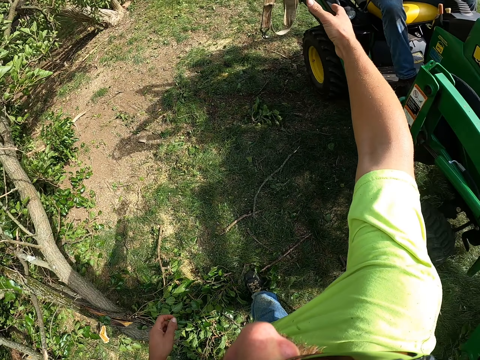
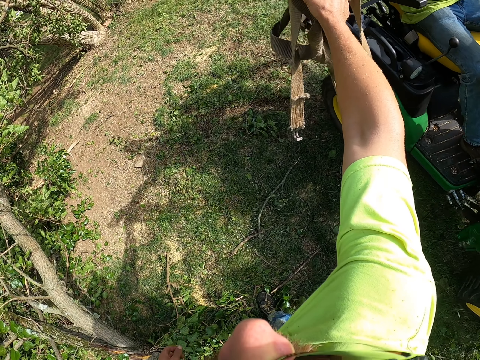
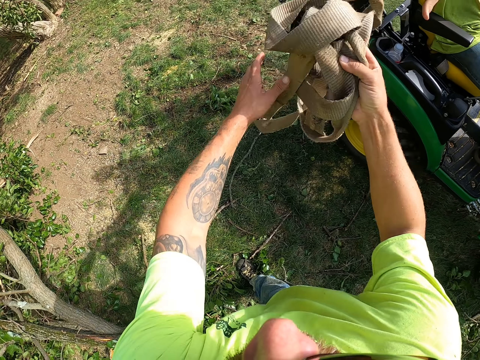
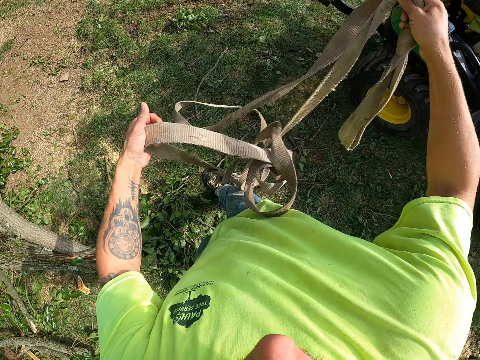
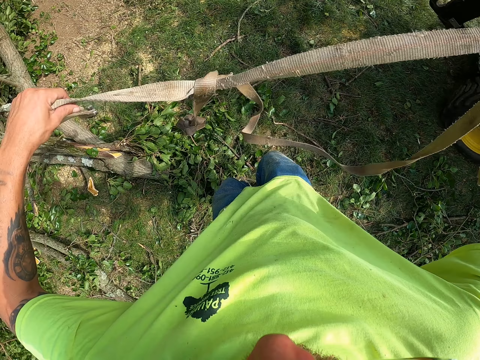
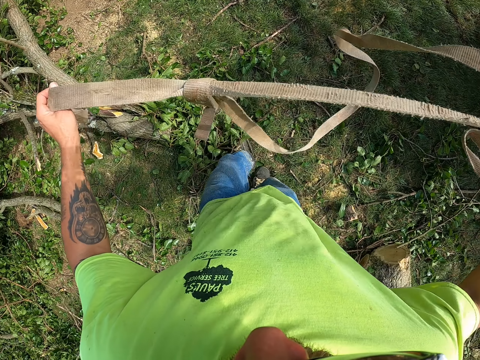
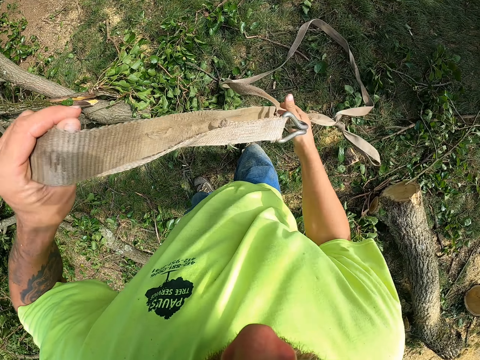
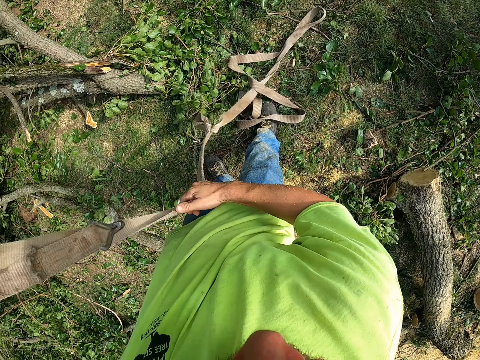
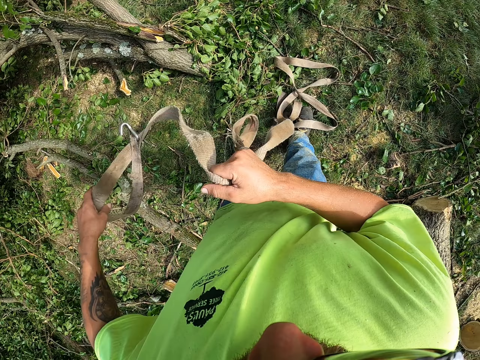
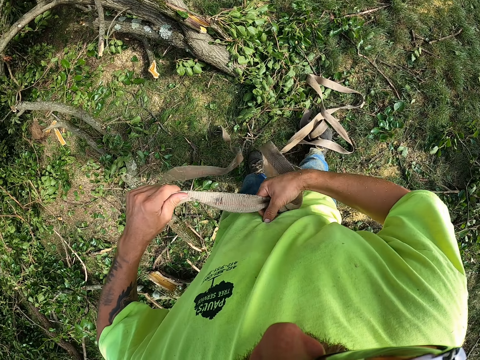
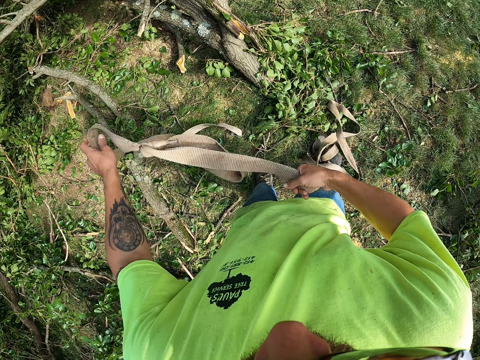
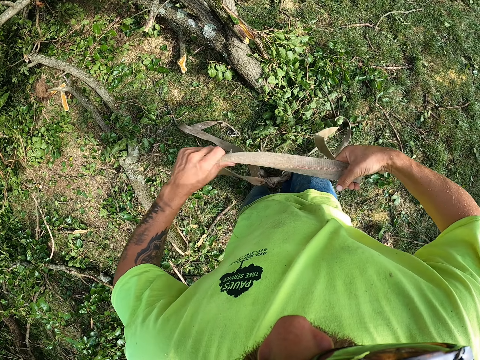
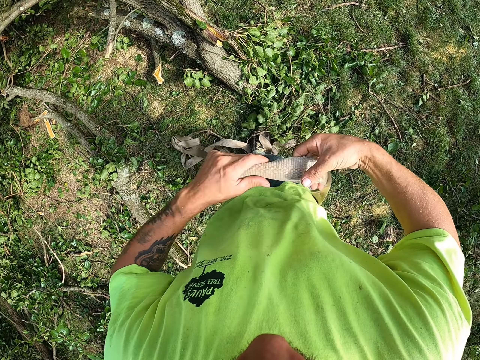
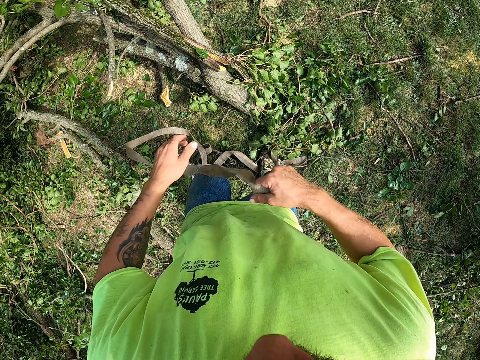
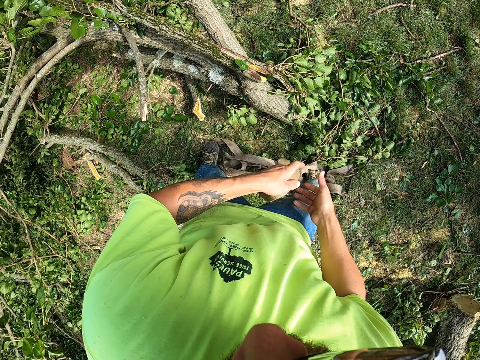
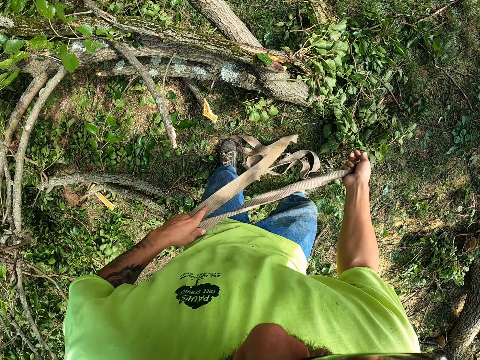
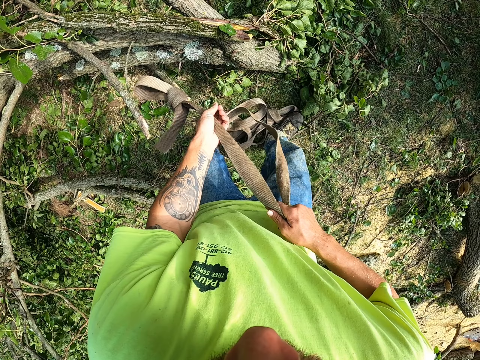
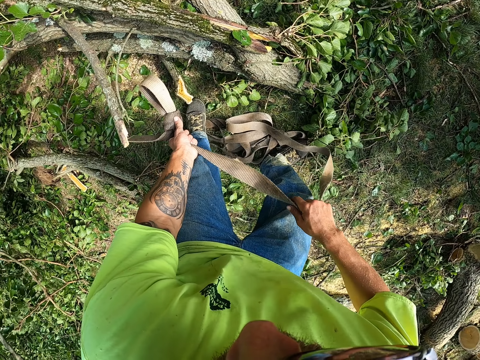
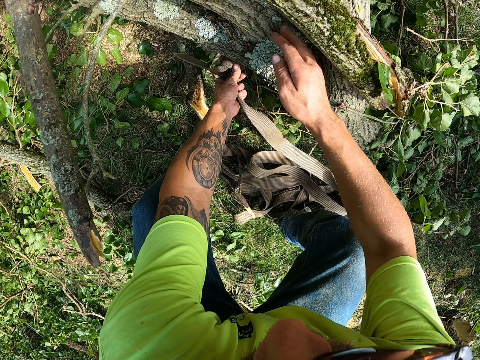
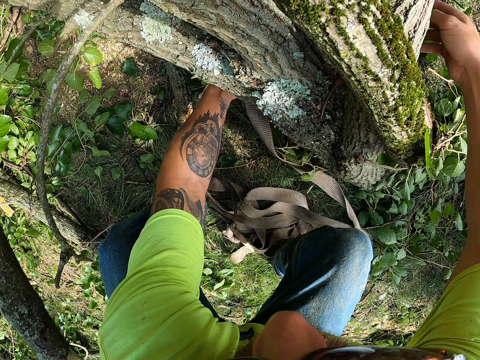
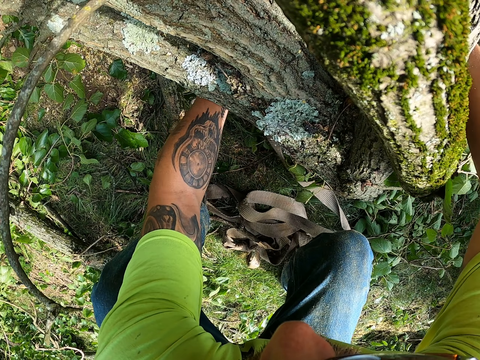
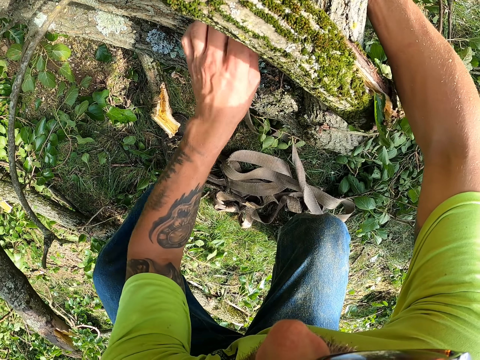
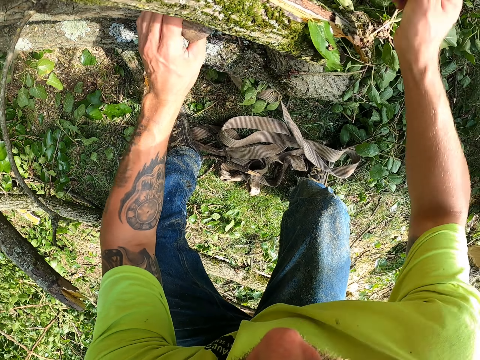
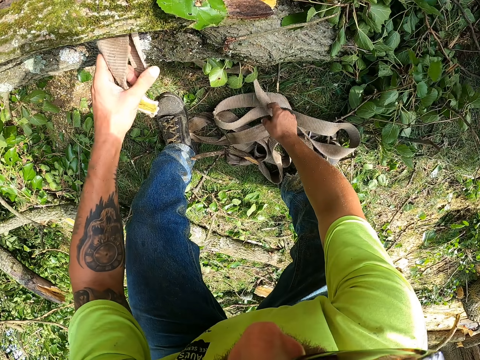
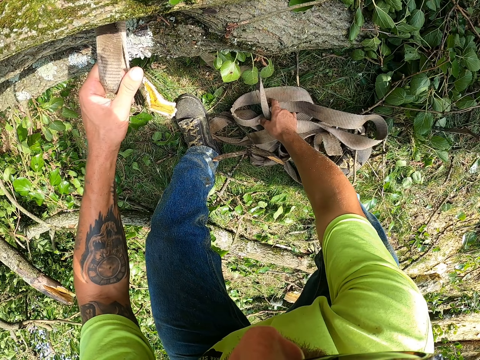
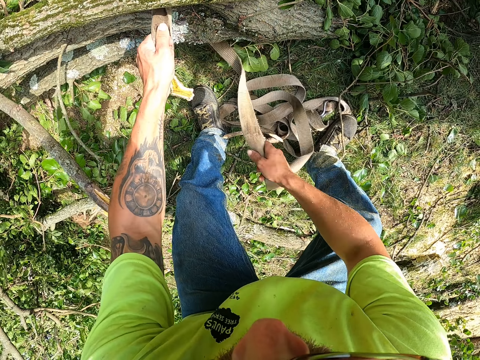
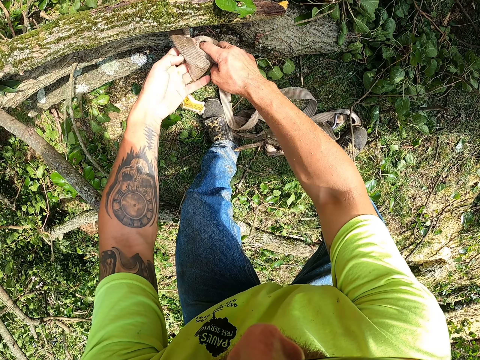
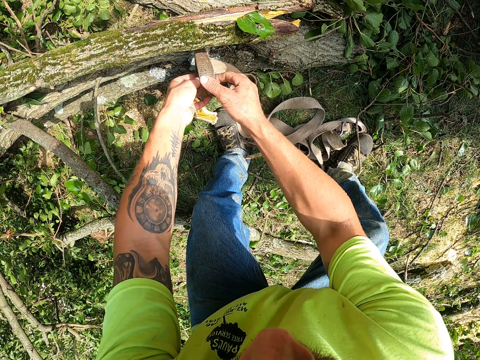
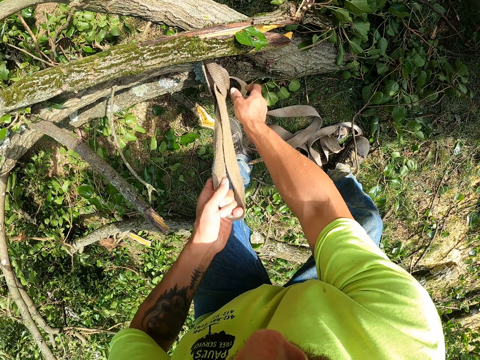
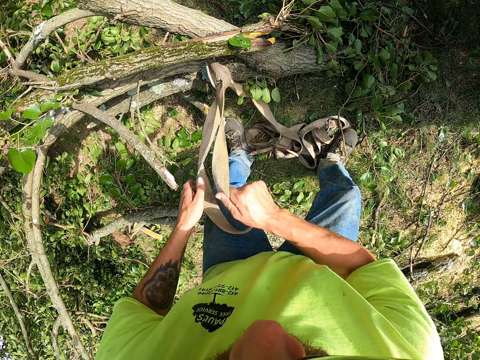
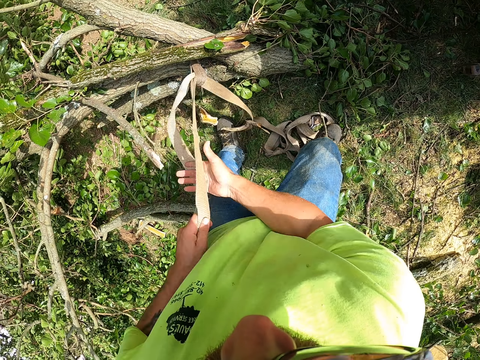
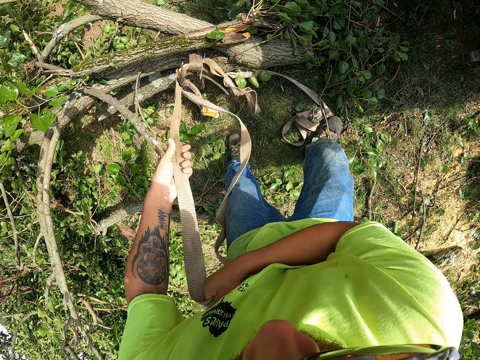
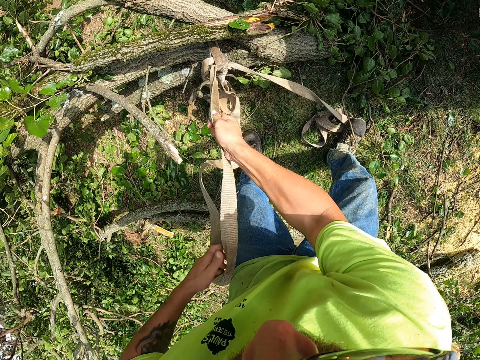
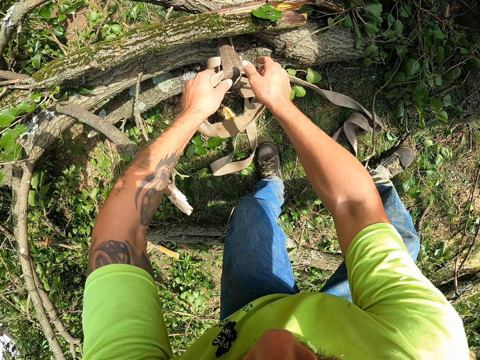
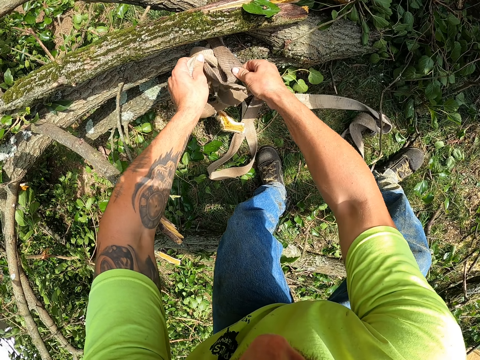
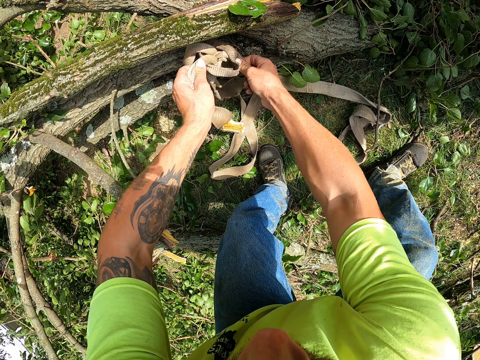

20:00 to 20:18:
The camera wearer collects a belt from the man with his right hand. He holds the belt with the right hand. He holds the belt with his left hand. He spreads the belt with both hands. He holds the belt with both hands. He holds the belt with his right hand. He draws the belt from his right hand with his left hand repeatedly. He draws the belt from the ground with both hands. He passes the belt under a tree on the floor with his left hand. He takes the belt from his right hand with his left hand. He picks up the belt from the ground with his right hand. He ties the belt on the tree on the ground with both hands.

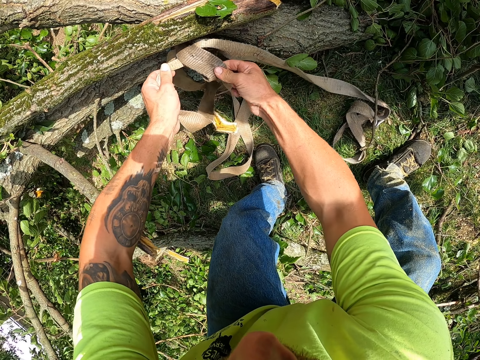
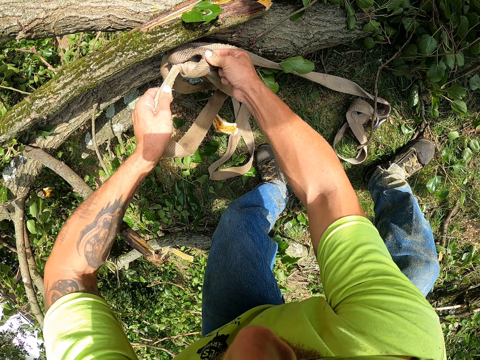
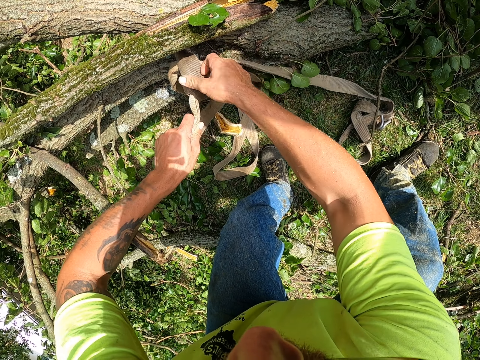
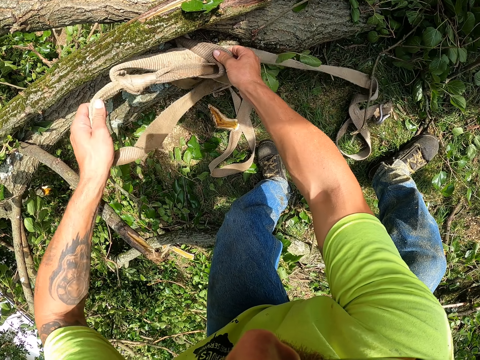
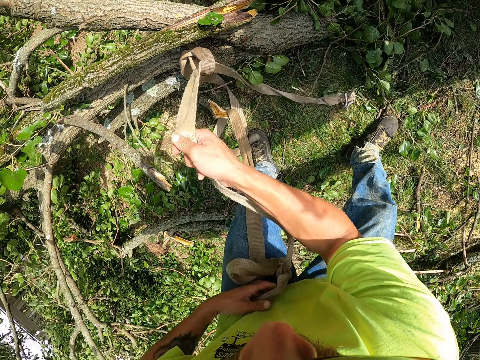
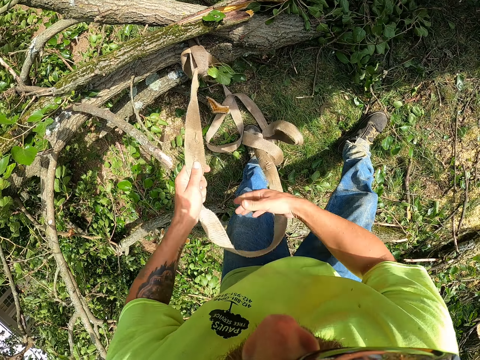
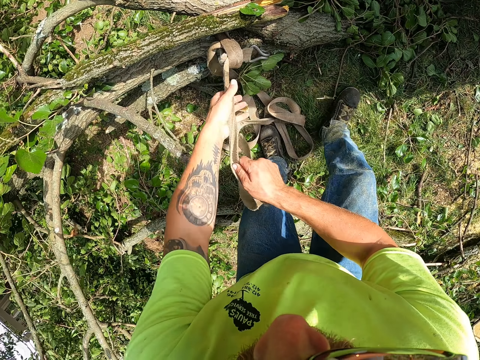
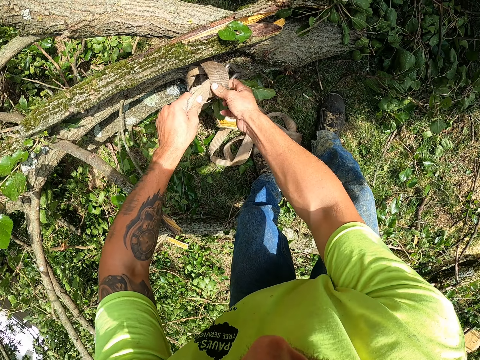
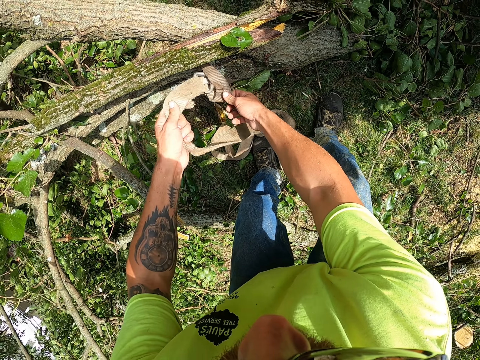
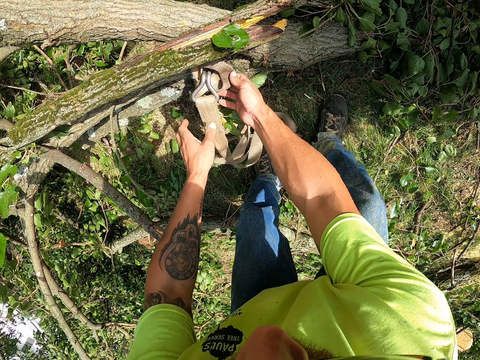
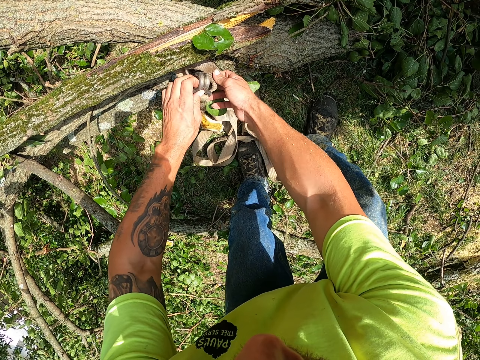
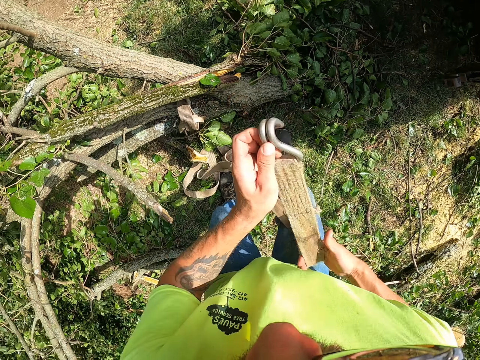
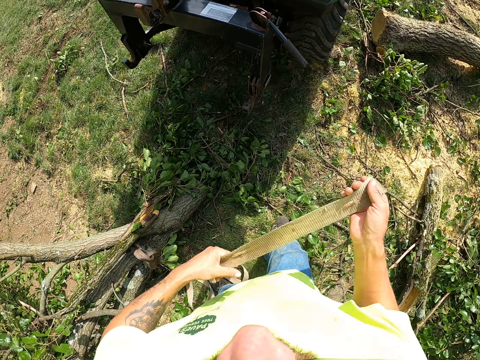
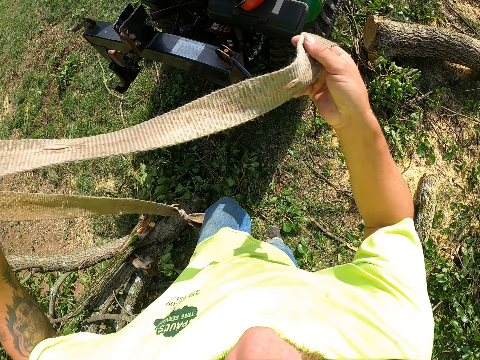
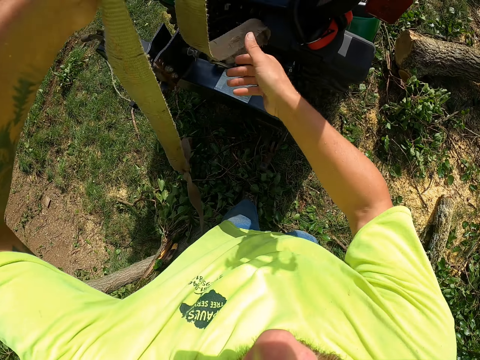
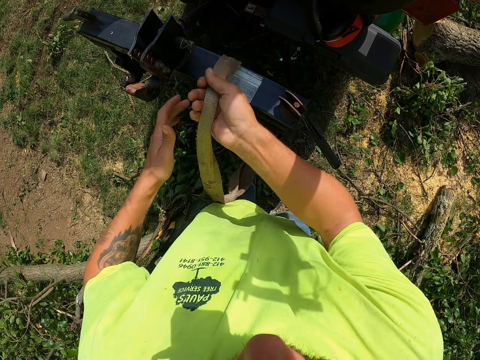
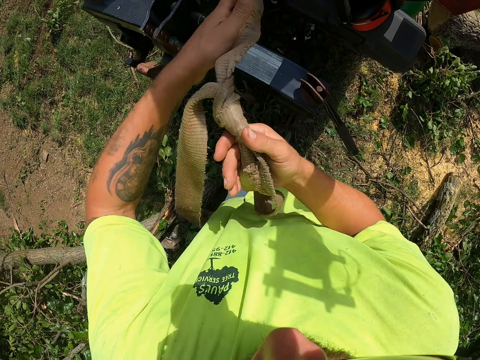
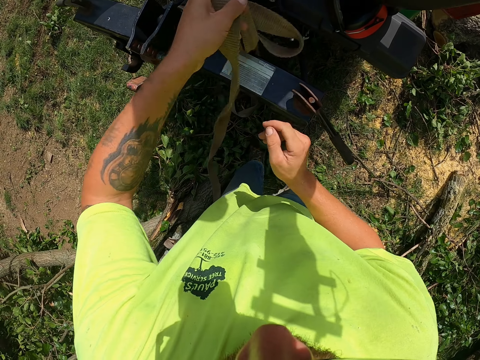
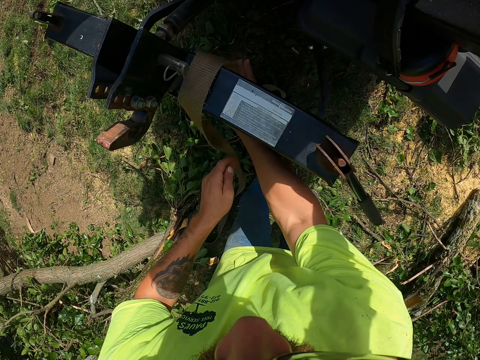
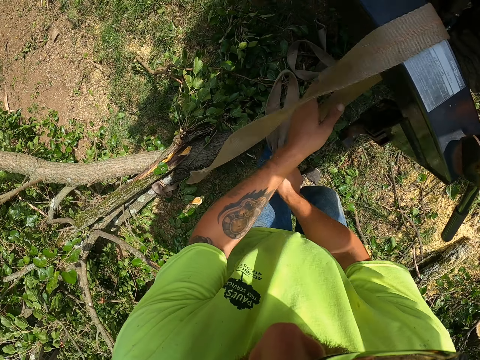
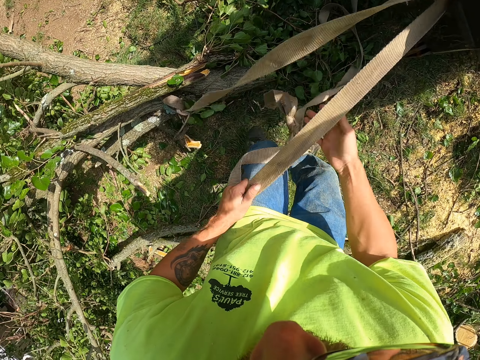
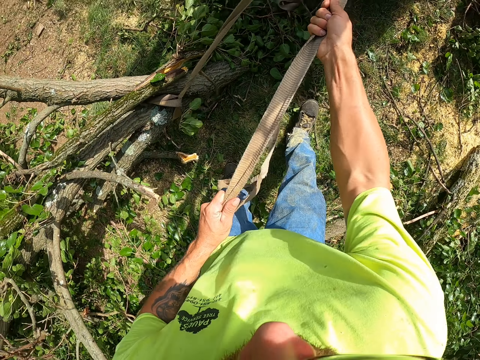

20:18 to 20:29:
The camera wearer pulls the belt. They tie the belt to the tractor with both hands.
